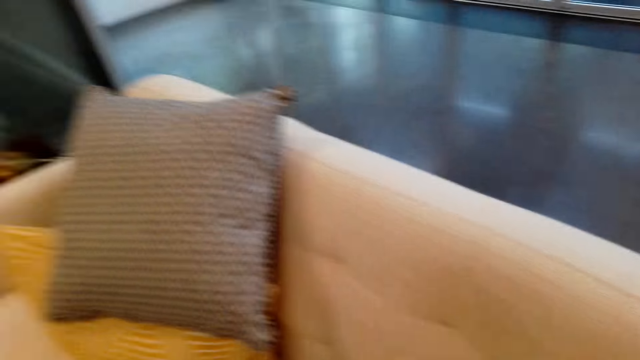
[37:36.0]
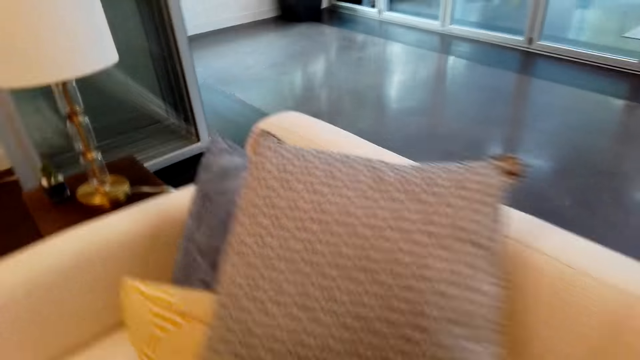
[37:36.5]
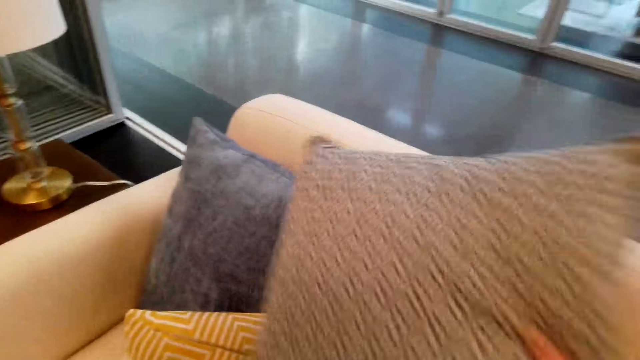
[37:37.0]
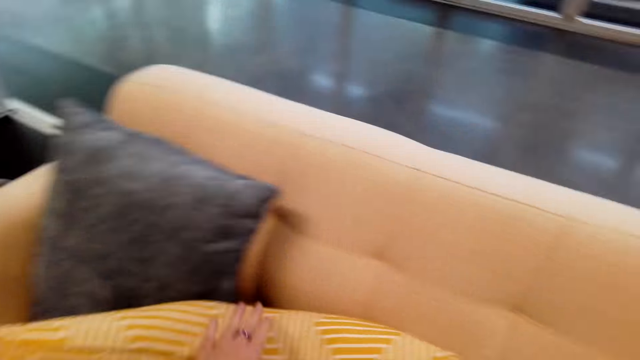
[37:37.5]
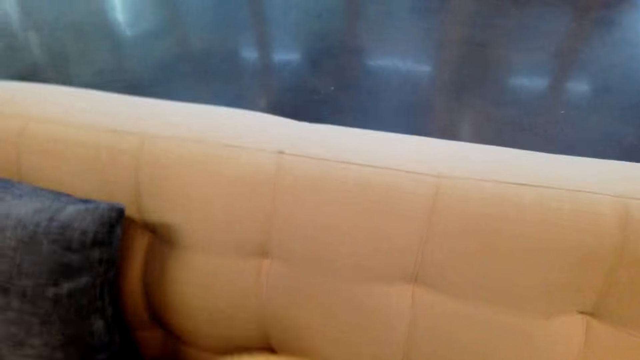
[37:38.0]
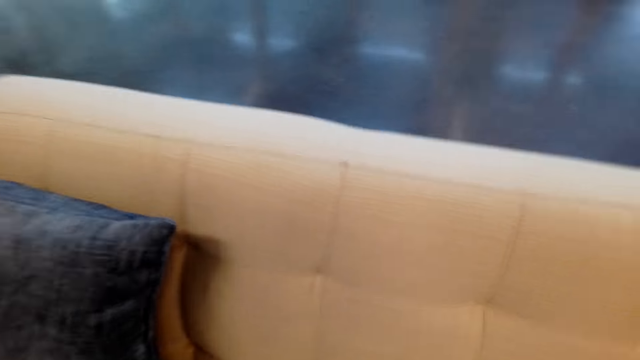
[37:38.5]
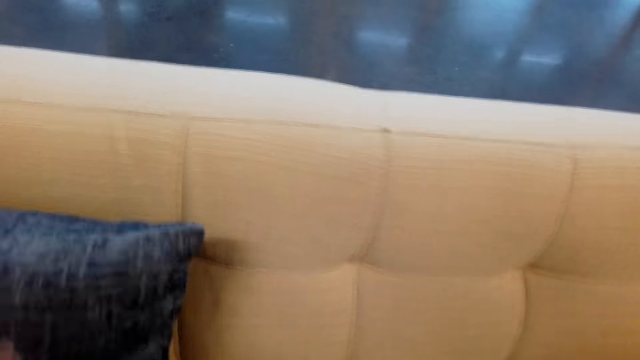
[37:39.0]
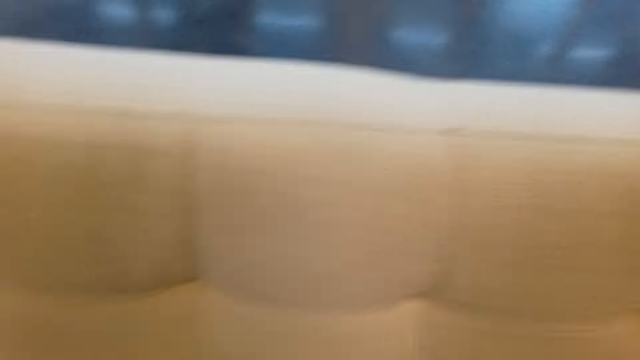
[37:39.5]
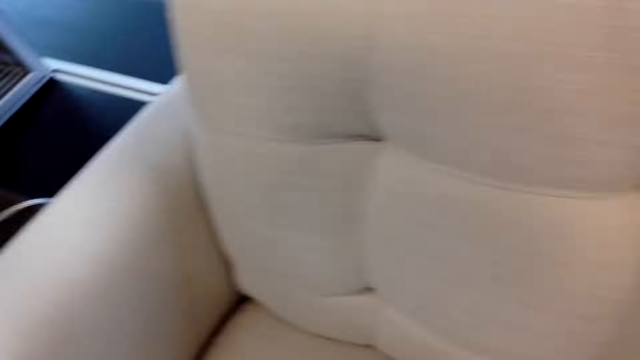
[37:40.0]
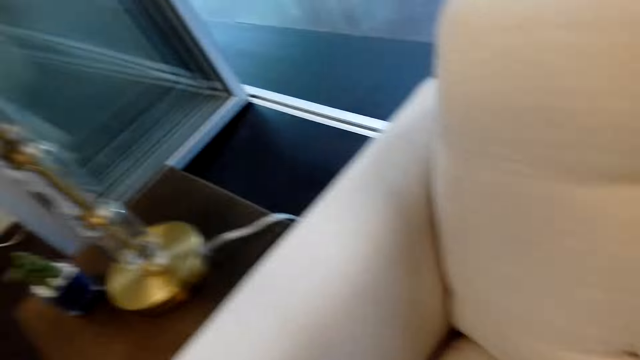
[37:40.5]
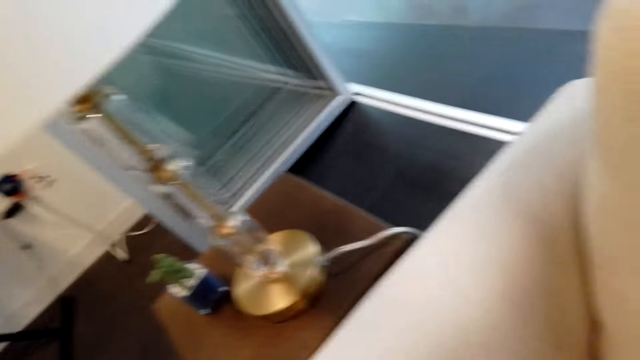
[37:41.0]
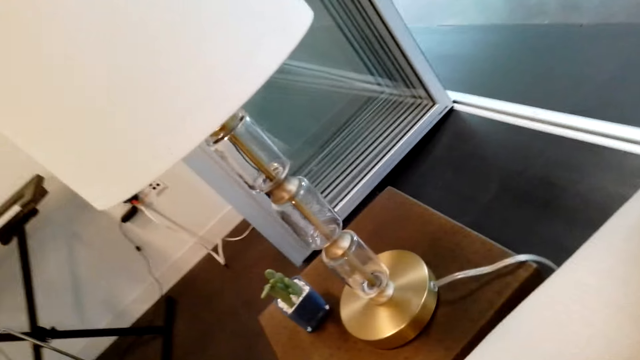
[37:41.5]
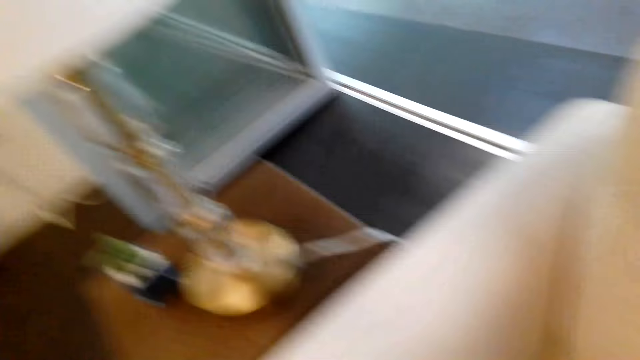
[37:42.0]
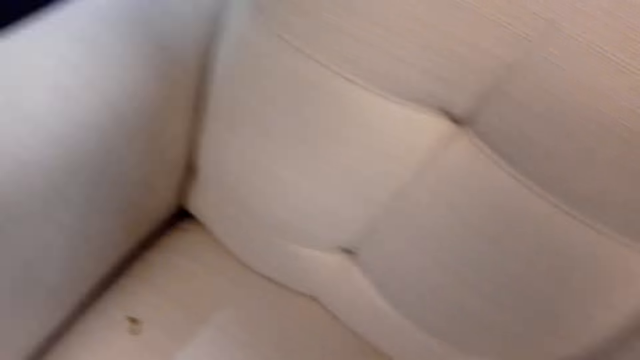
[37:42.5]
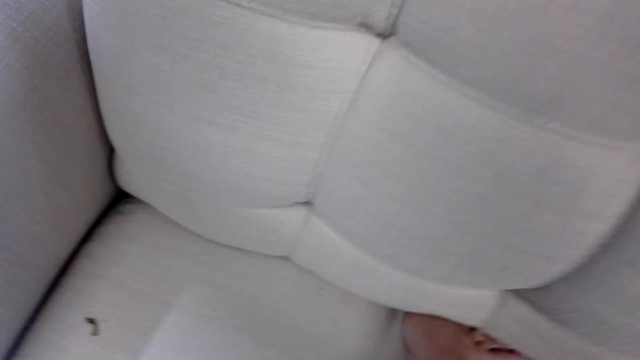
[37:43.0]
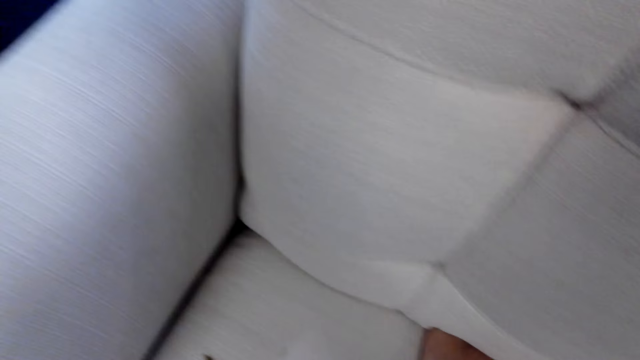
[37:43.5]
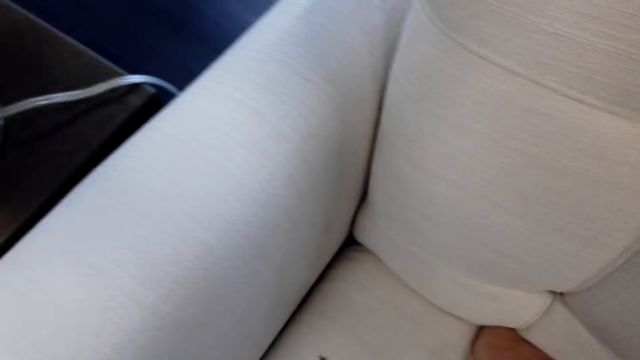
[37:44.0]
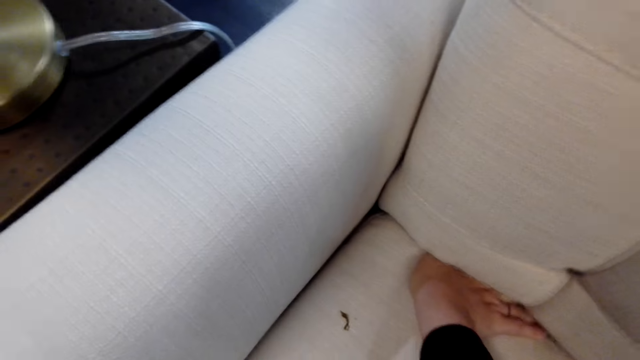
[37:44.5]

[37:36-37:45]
The camera wearer arranges pillows on a chair.

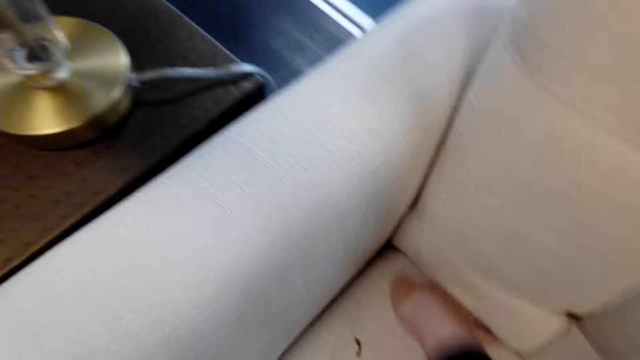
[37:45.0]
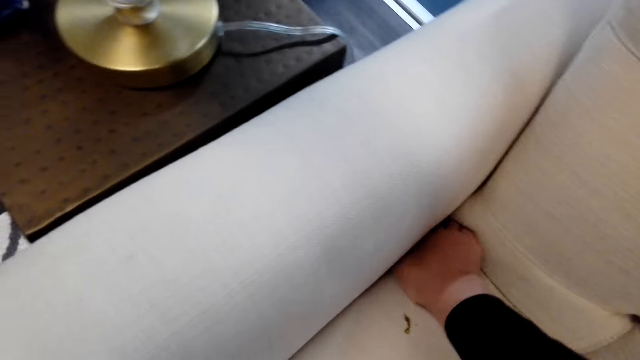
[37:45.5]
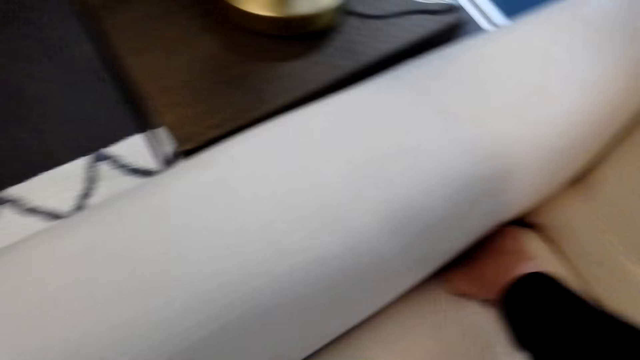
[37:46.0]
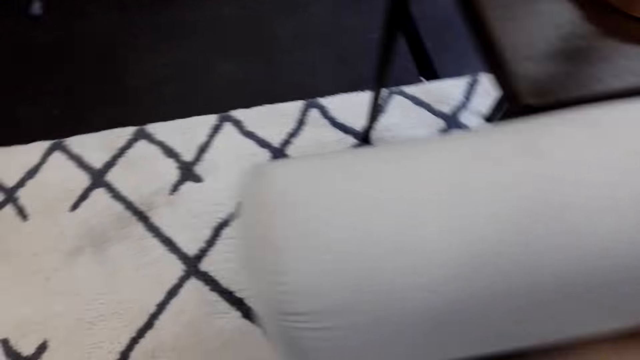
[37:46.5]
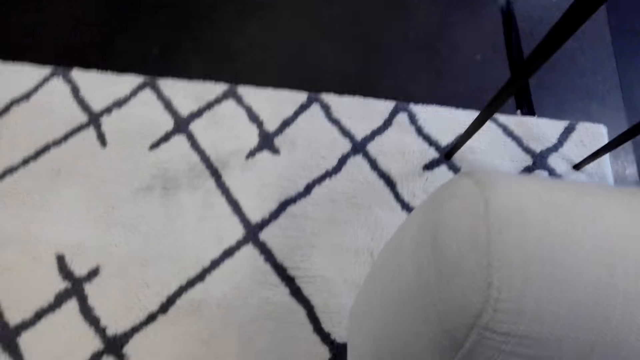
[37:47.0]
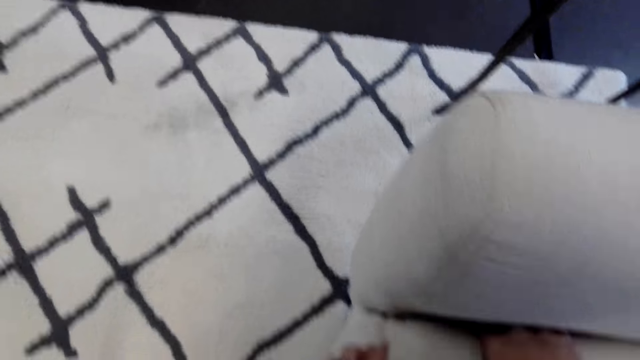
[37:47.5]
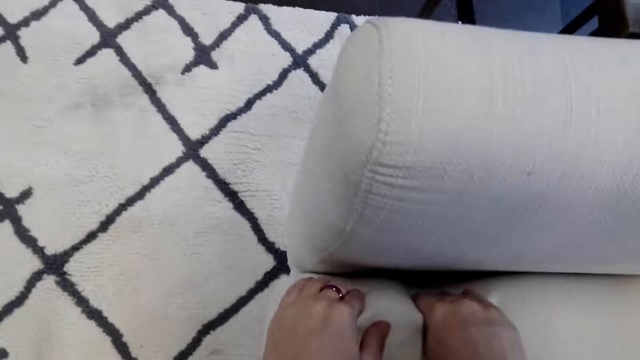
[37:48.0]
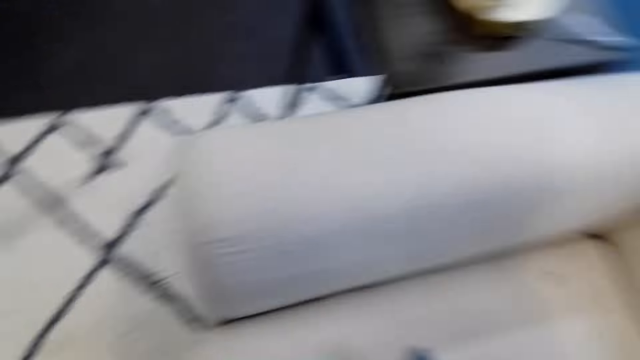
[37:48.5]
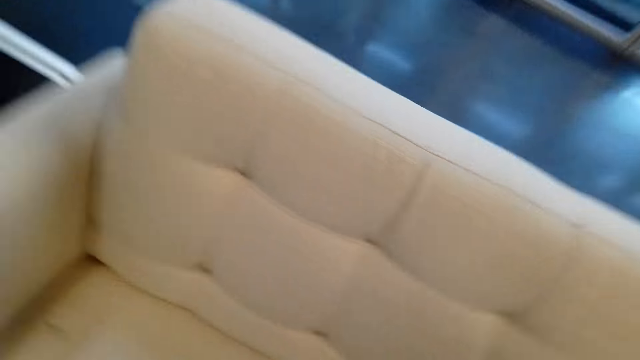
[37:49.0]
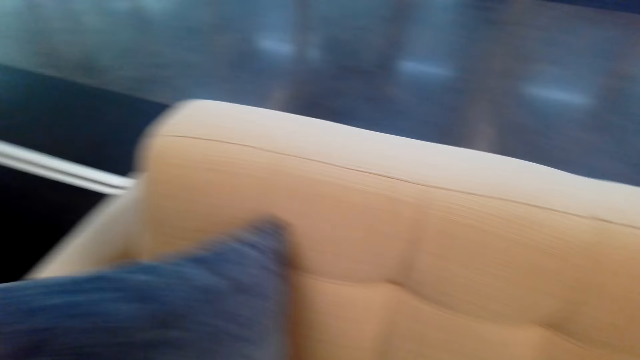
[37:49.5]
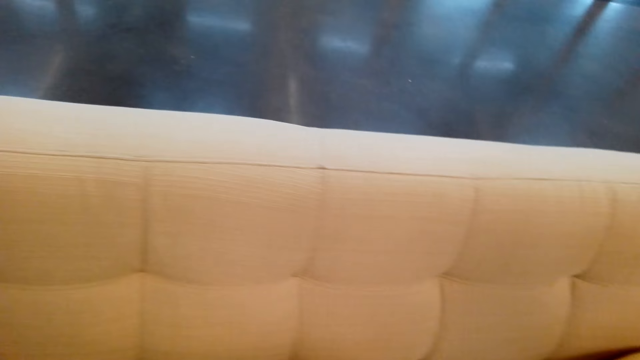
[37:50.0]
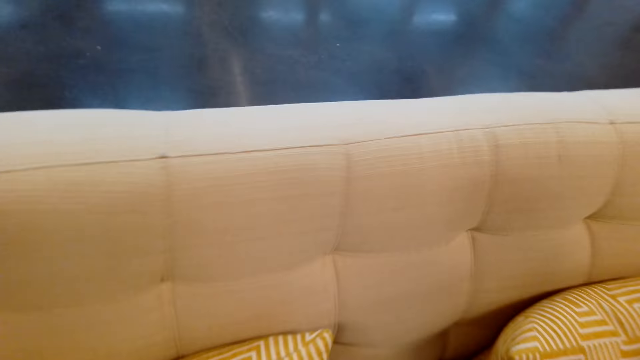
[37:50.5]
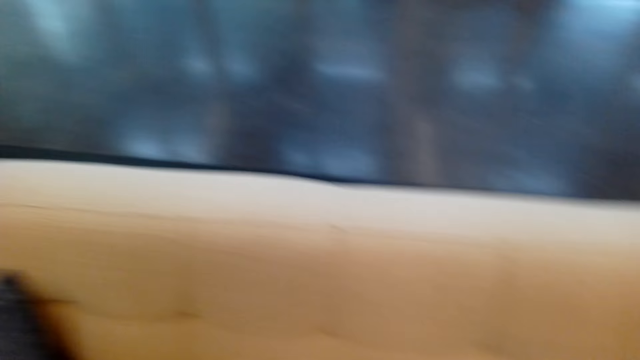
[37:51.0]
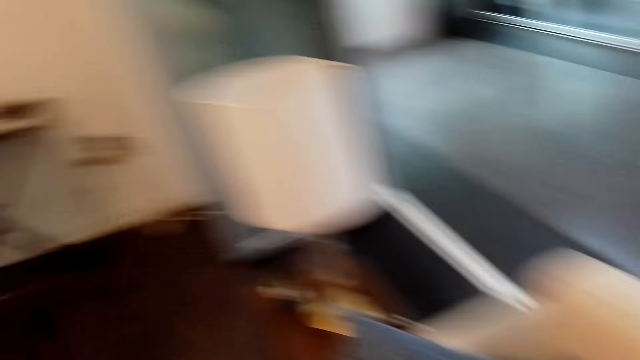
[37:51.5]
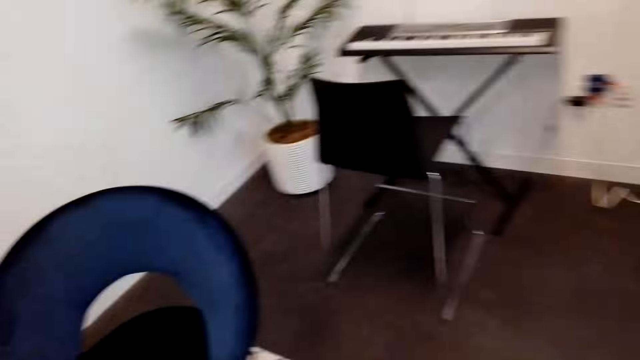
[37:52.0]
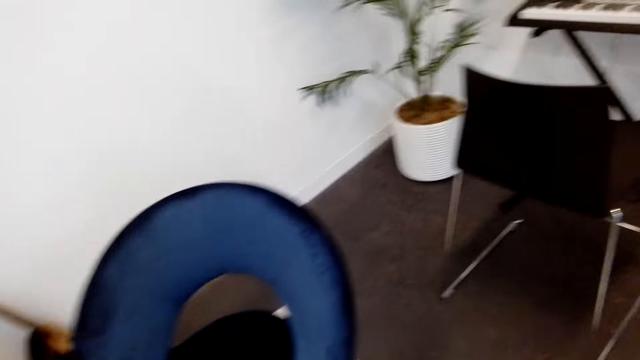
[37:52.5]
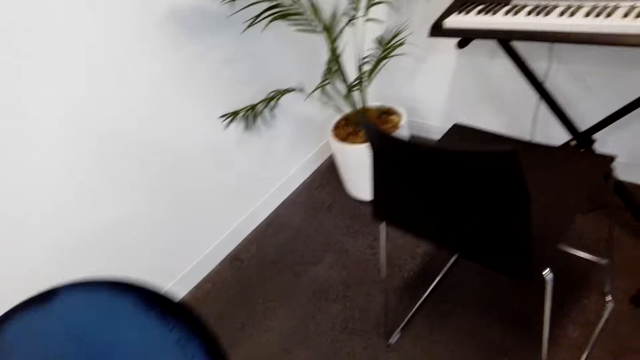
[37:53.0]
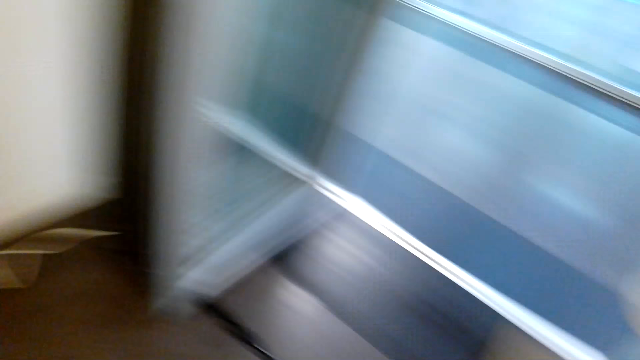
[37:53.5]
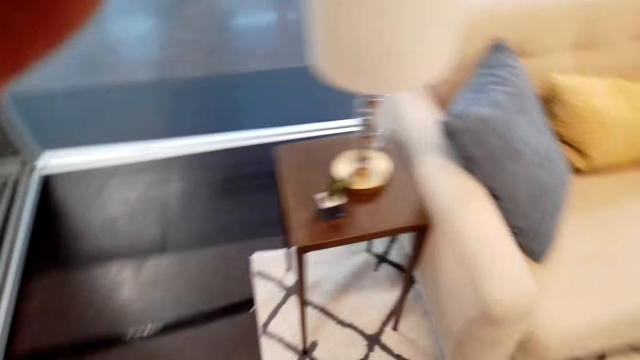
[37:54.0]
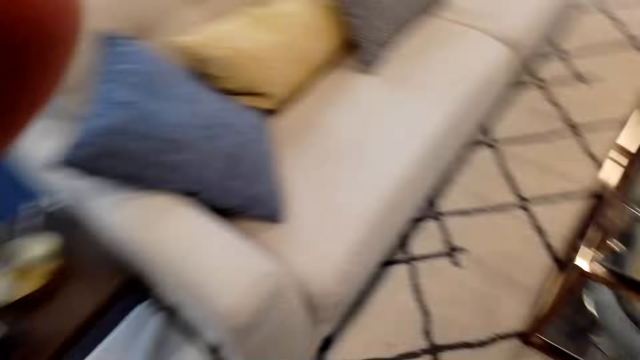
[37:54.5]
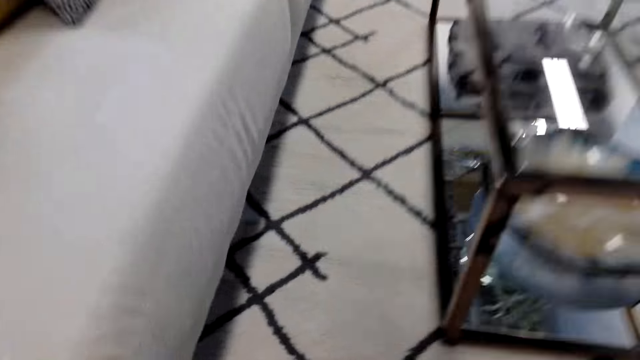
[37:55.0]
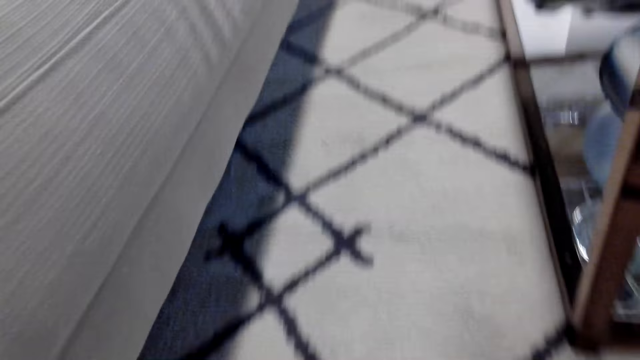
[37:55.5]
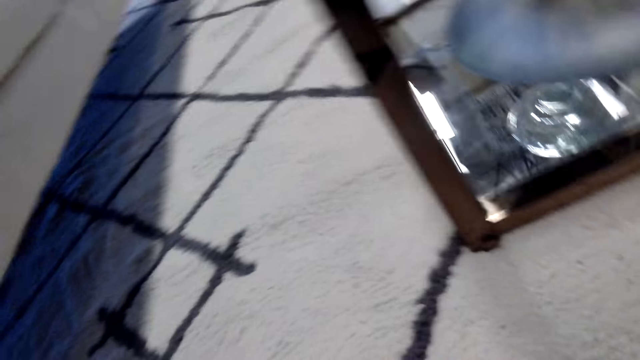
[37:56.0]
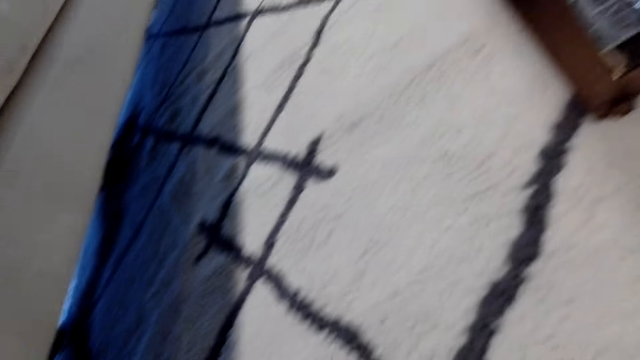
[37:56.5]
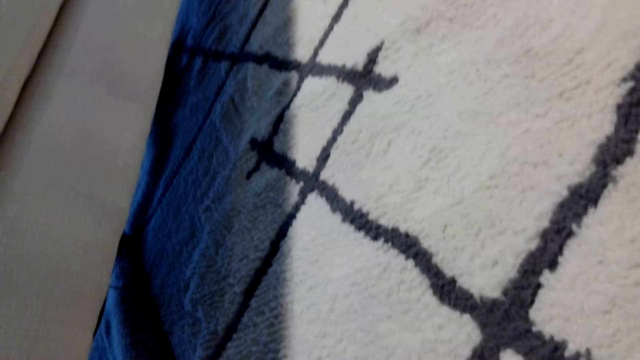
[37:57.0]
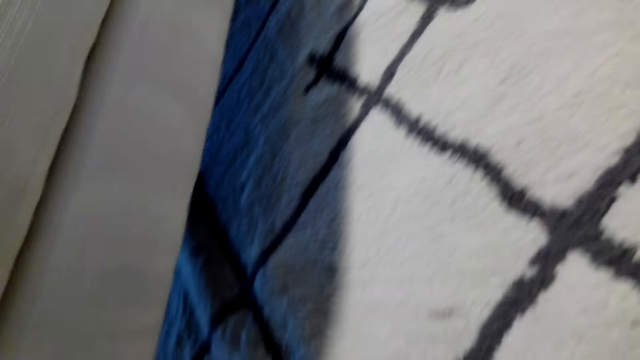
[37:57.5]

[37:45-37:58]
The camera wearer aligns a cushion on a chair. They look around the room. They align the cushion on the chair. They align the cushion on the chair again. They move a pillow on the chair. They turn around the room. They crouch towards the floor.
